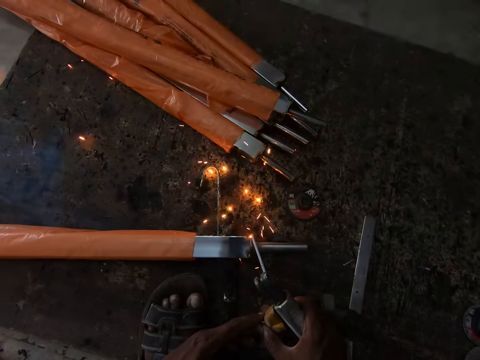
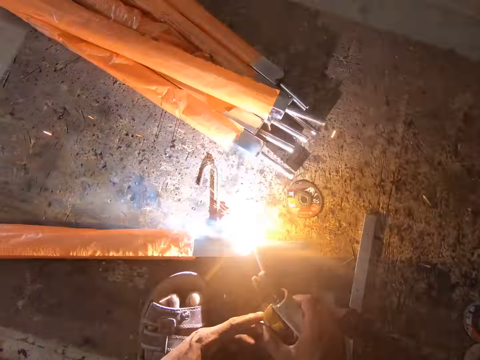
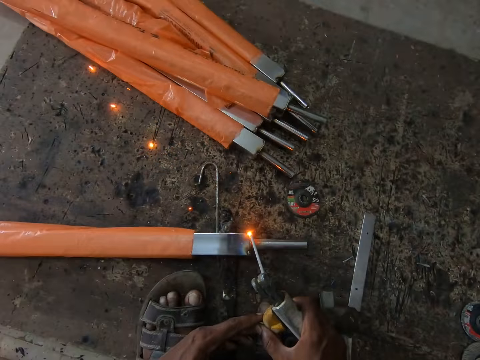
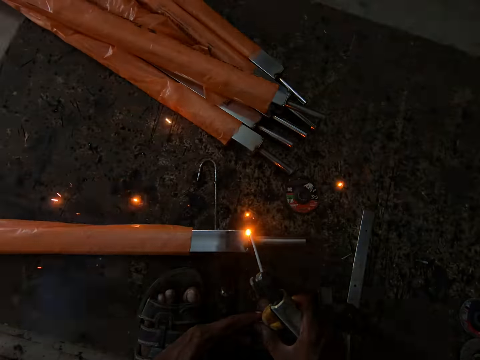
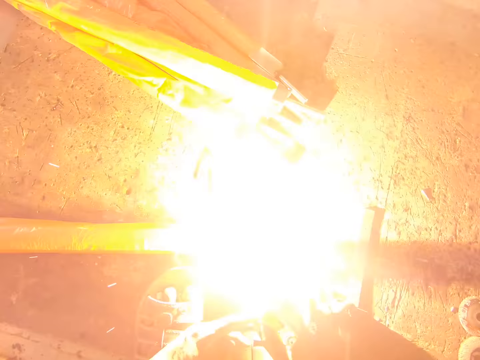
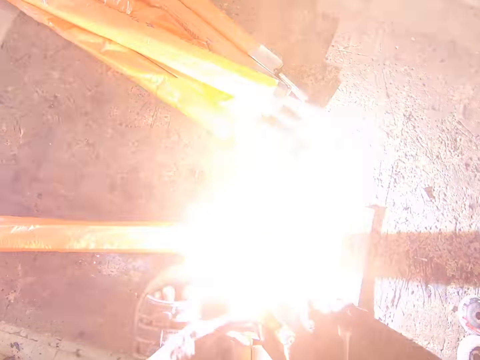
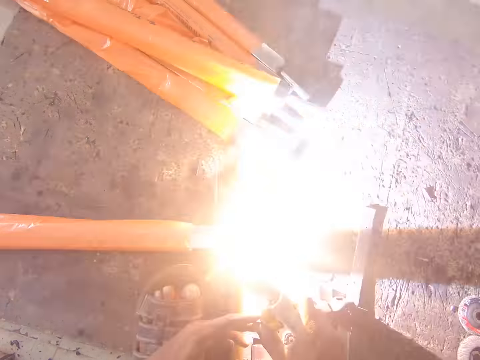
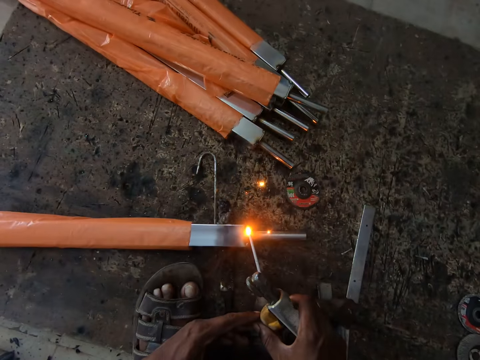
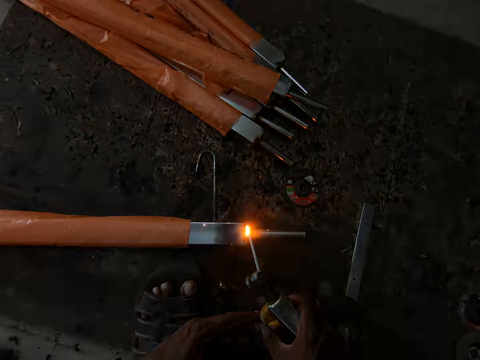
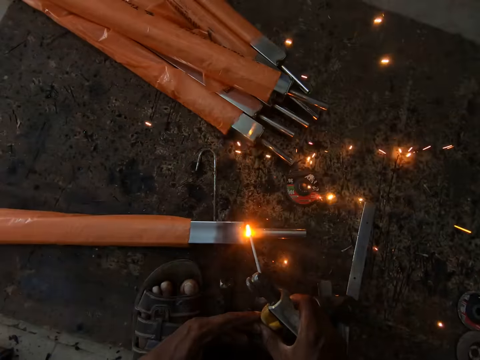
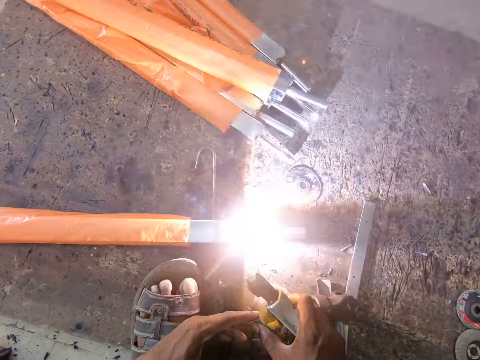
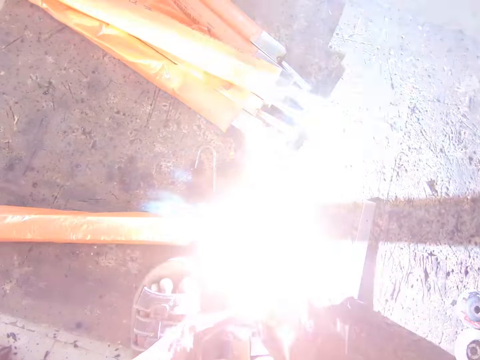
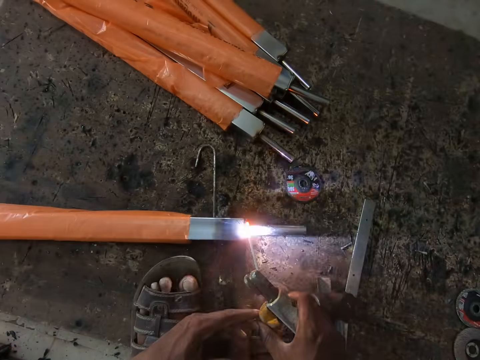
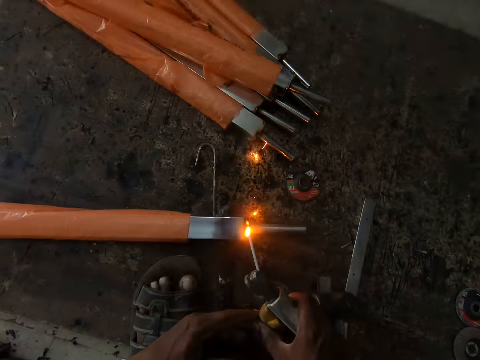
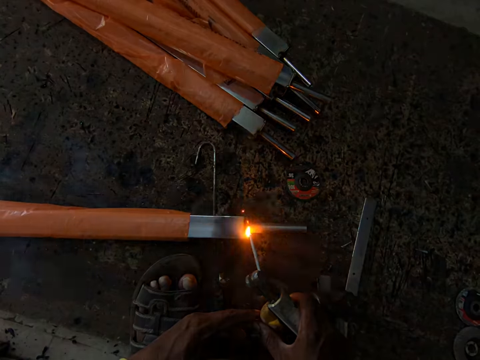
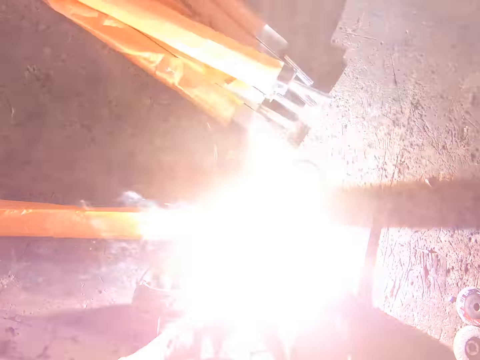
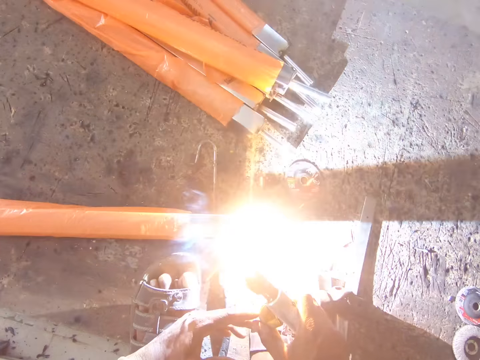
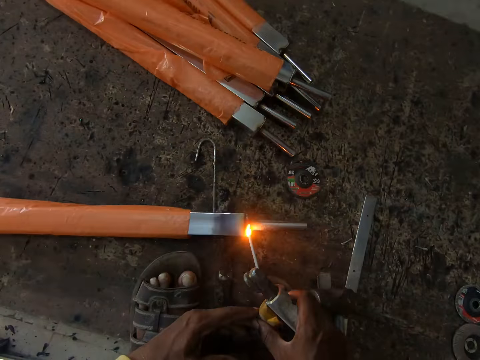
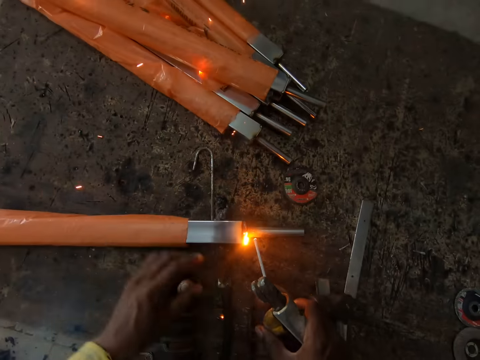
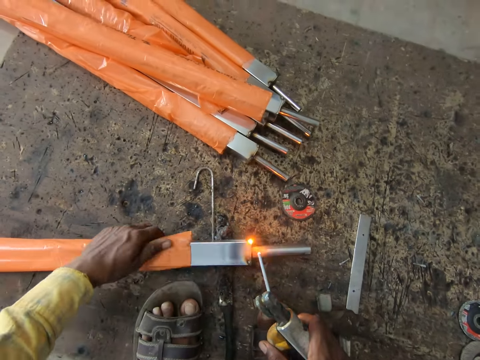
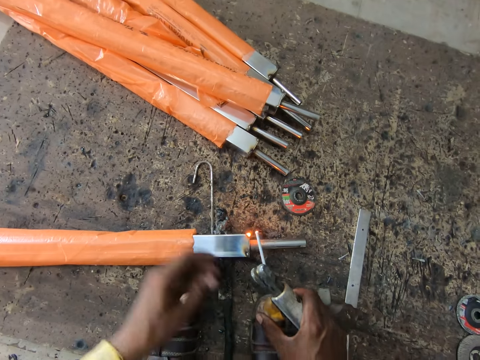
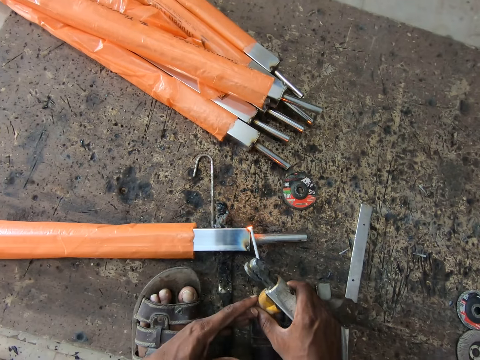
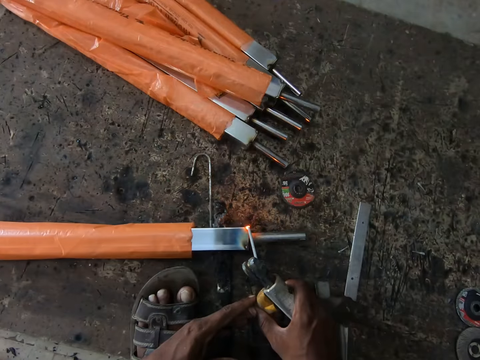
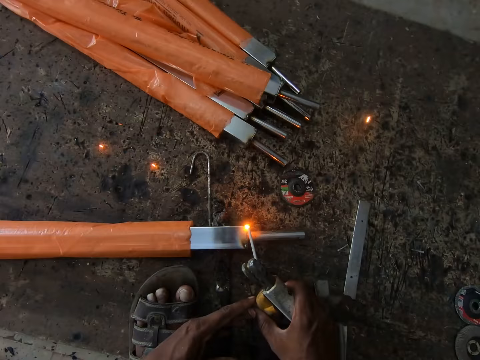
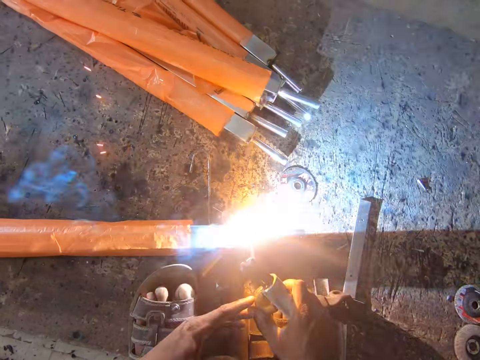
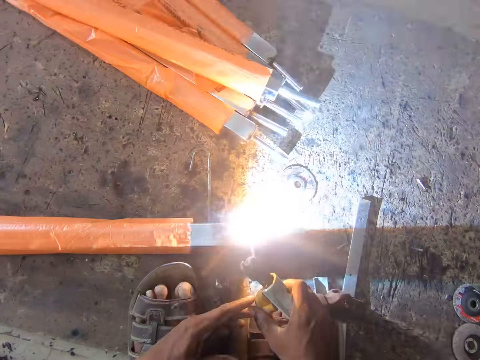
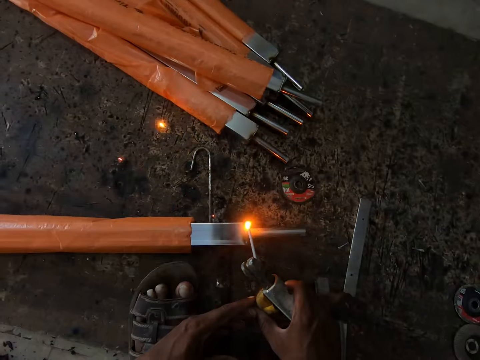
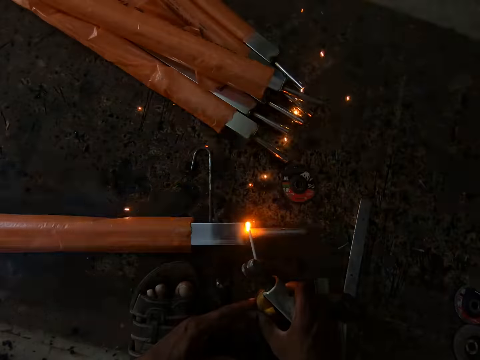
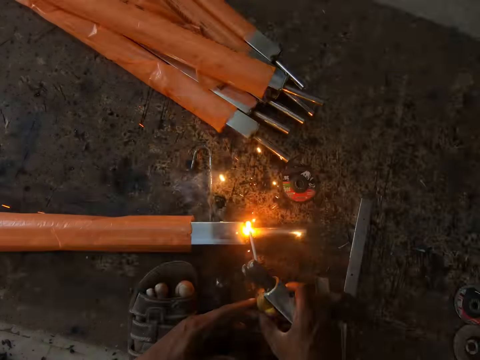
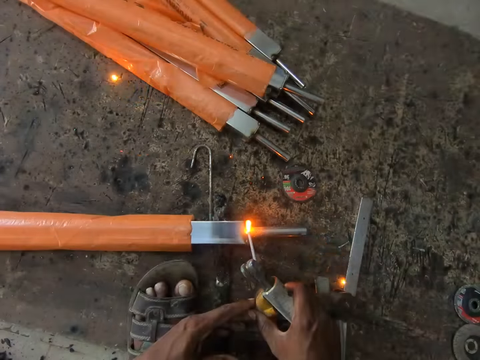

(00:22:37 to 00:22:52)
The camera wearer welds a welding rod with a welder. They turn a metal rod and weld the metal rod.

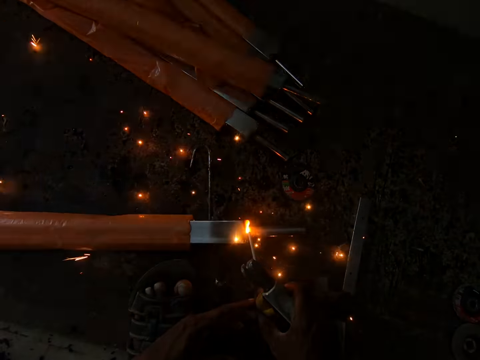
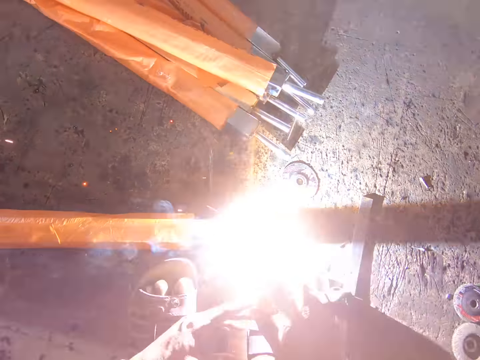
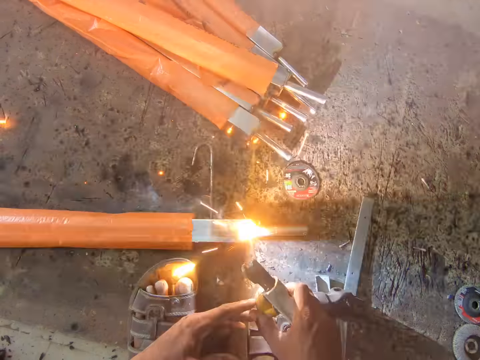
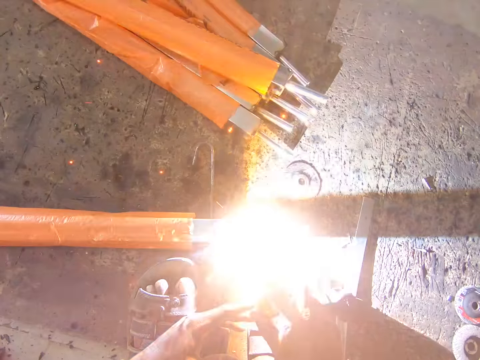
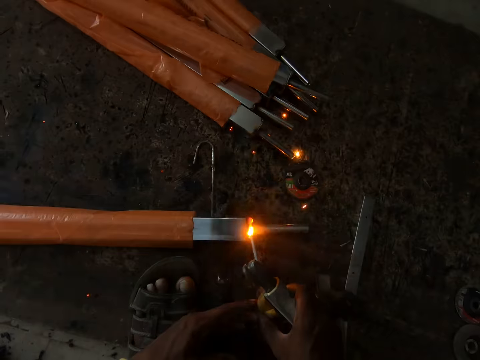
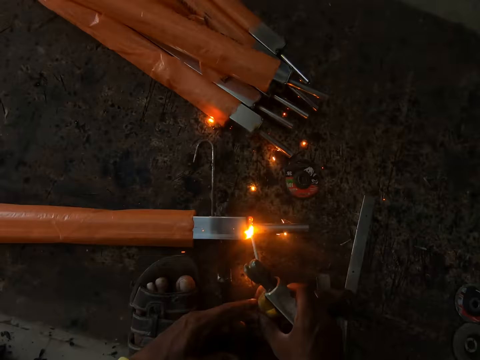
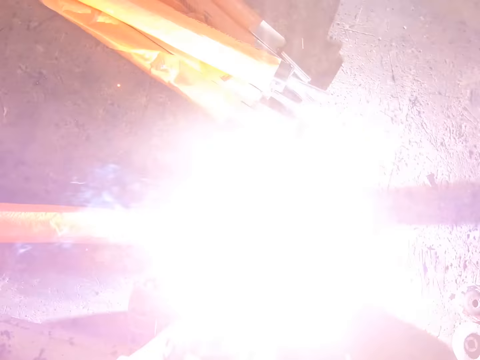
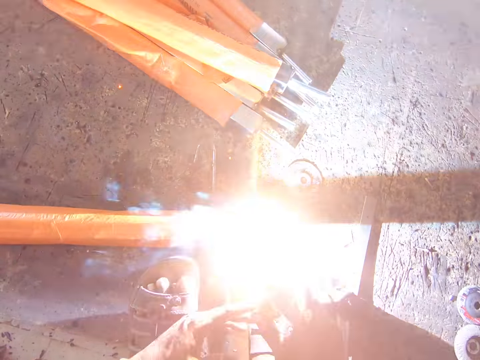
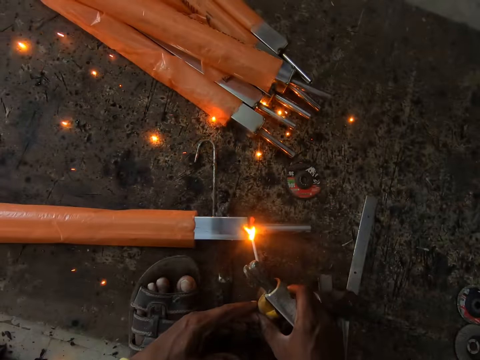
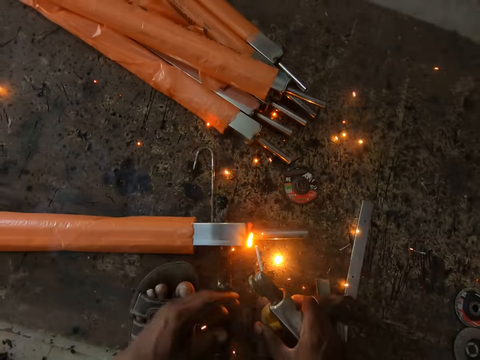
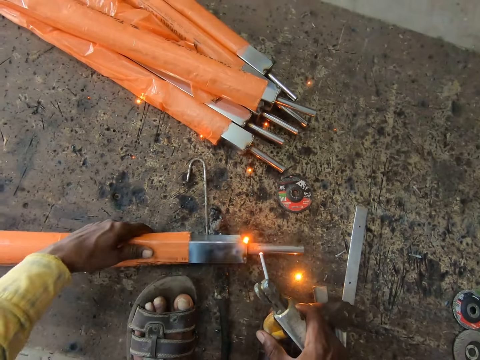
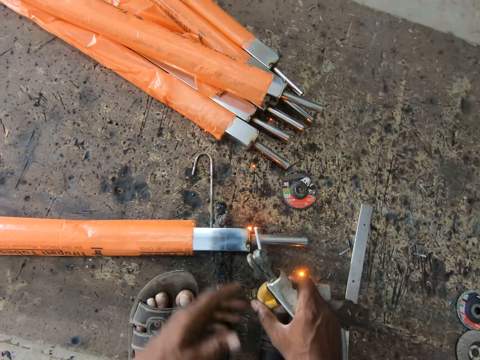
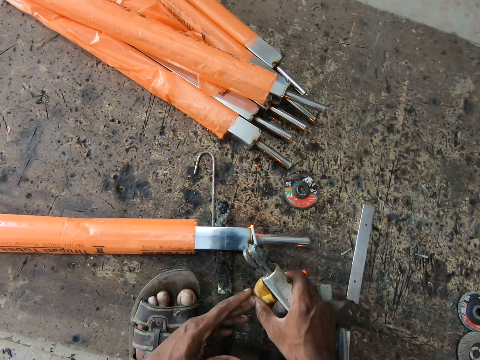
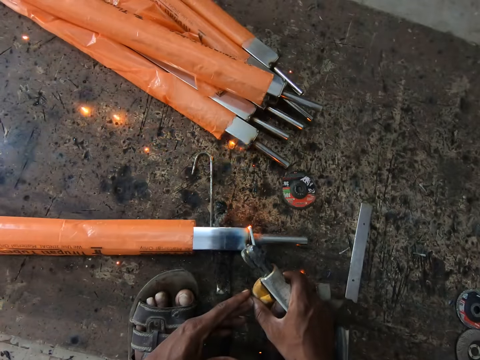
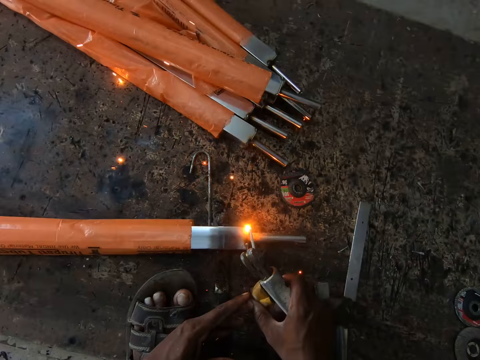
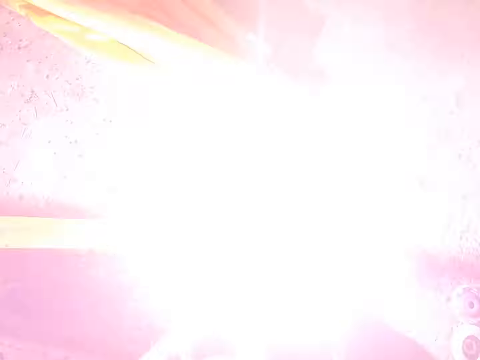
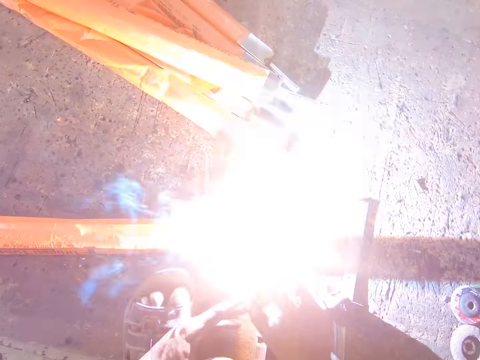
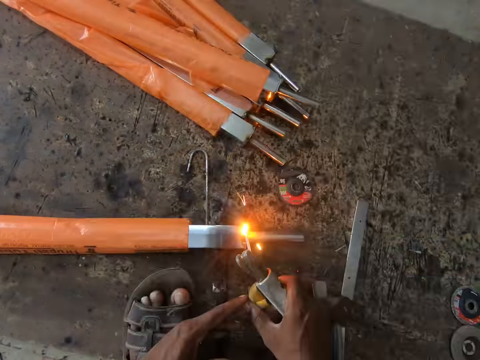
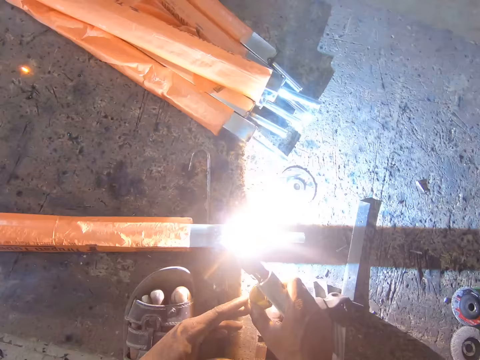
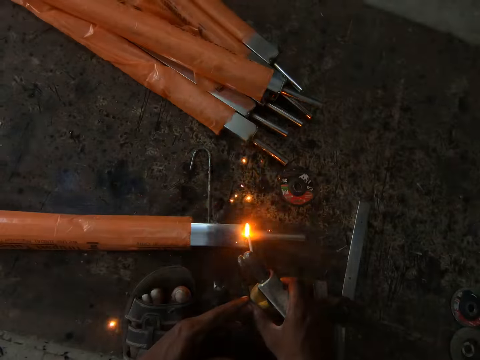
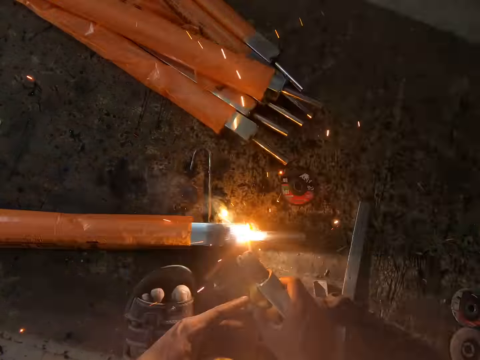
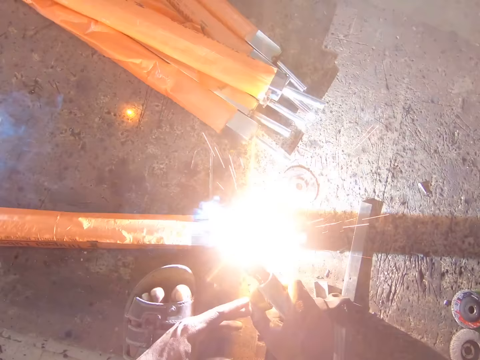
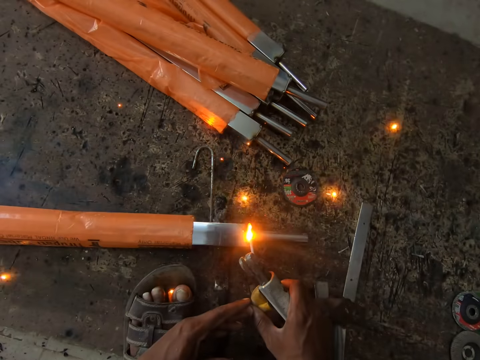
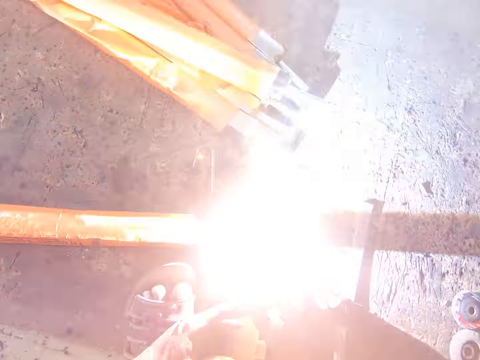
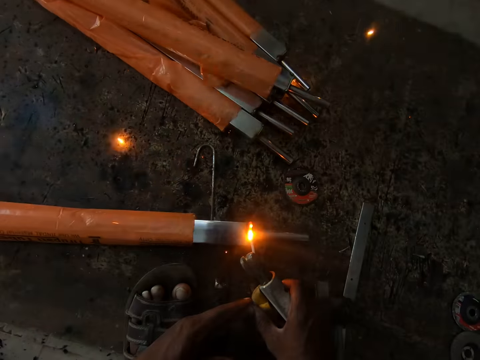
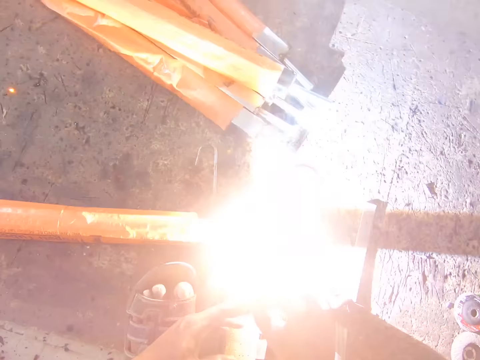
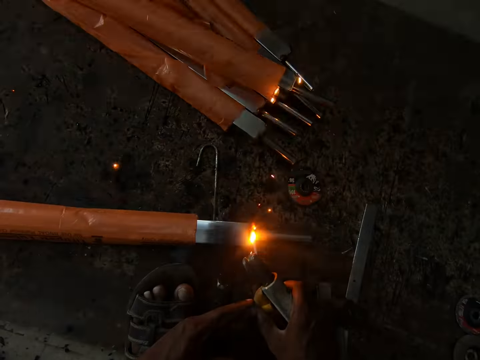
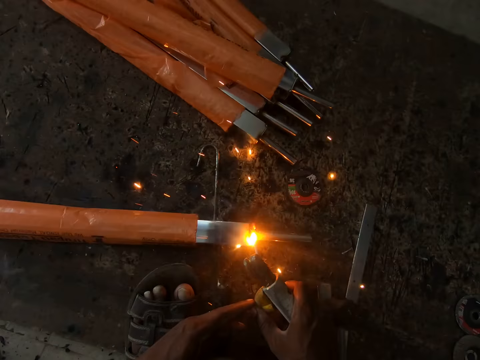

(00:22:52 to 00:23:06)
The camera wearer turns a metal rod and welds the metal rod.
